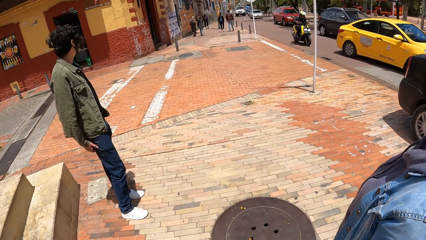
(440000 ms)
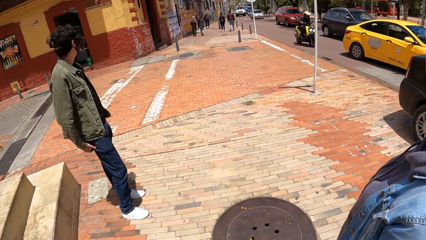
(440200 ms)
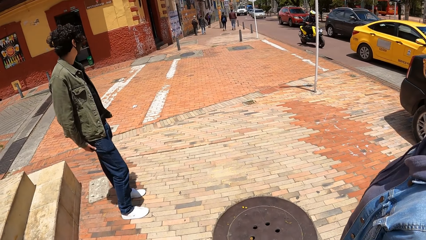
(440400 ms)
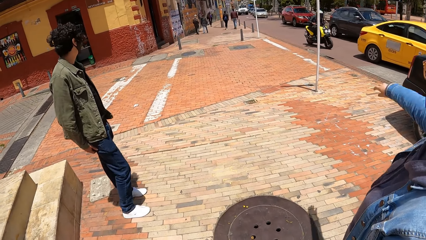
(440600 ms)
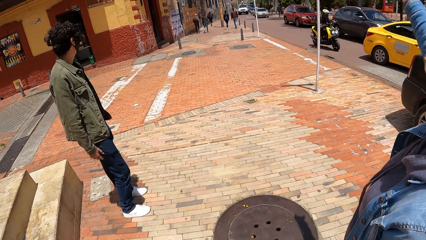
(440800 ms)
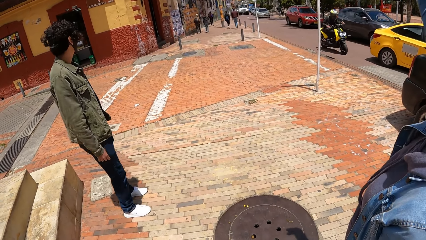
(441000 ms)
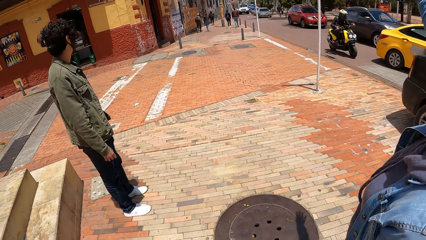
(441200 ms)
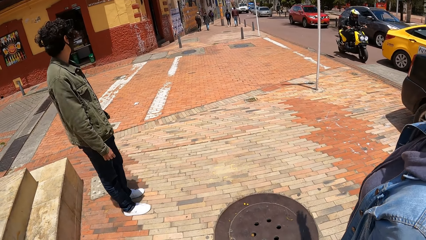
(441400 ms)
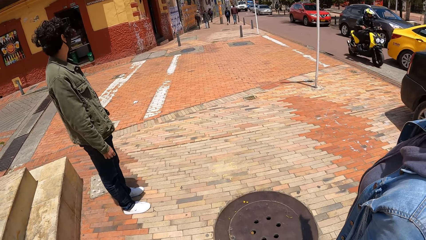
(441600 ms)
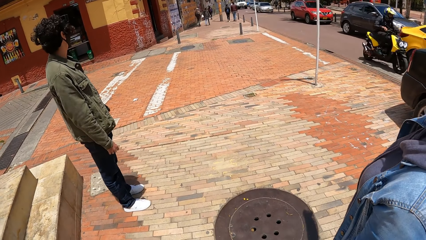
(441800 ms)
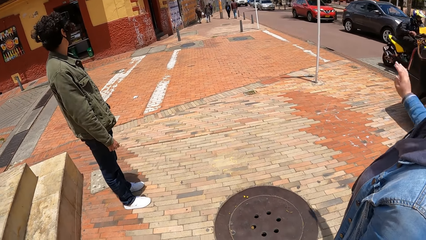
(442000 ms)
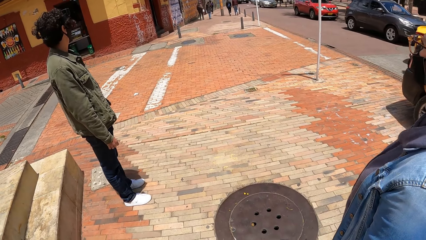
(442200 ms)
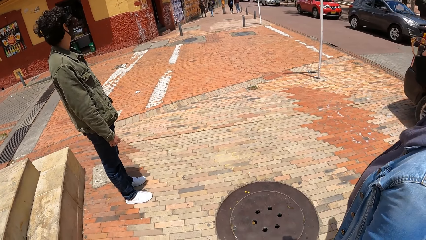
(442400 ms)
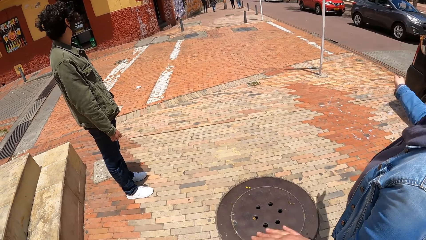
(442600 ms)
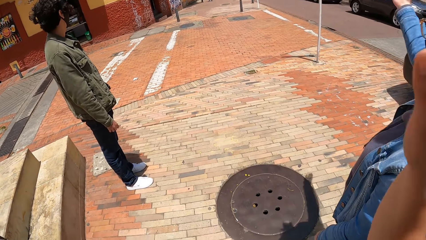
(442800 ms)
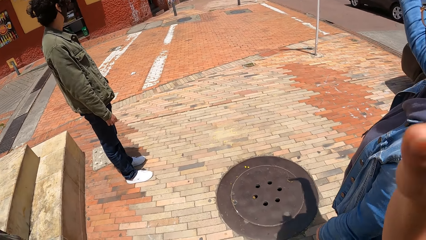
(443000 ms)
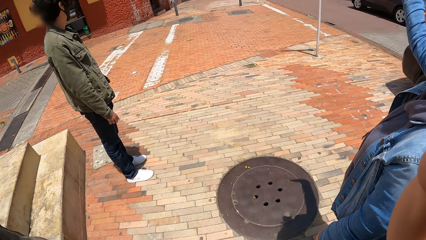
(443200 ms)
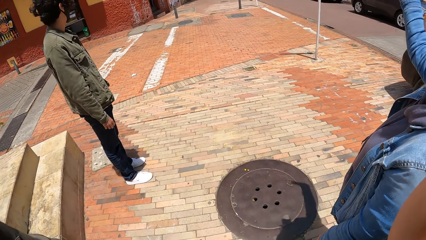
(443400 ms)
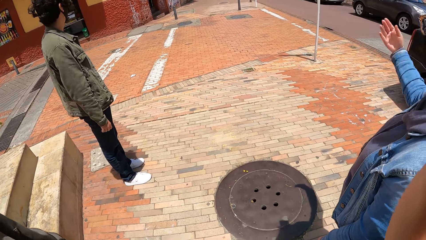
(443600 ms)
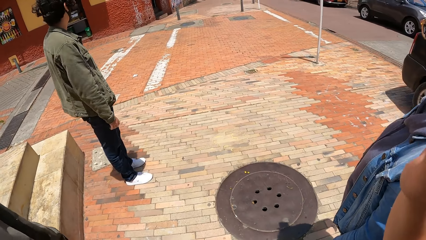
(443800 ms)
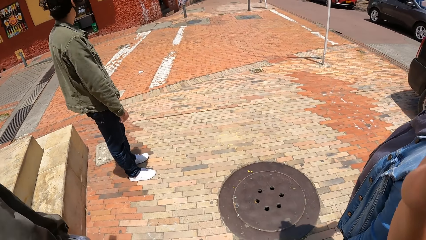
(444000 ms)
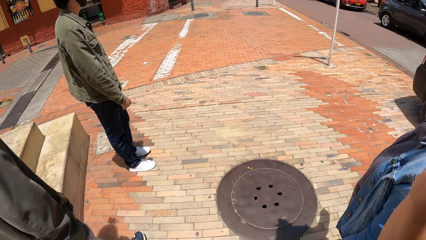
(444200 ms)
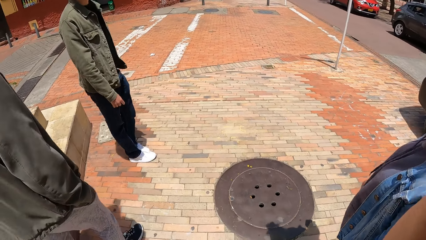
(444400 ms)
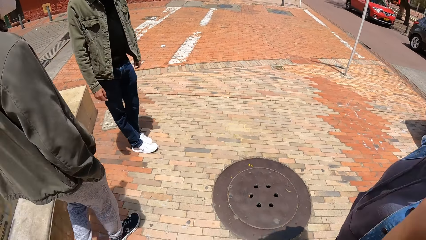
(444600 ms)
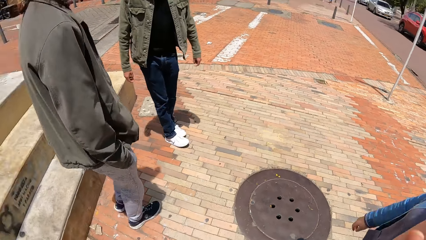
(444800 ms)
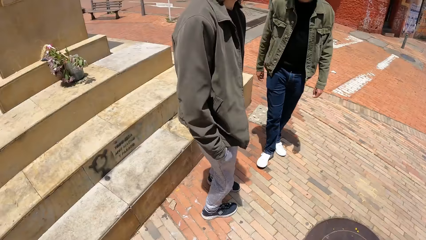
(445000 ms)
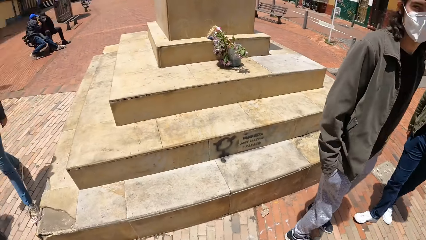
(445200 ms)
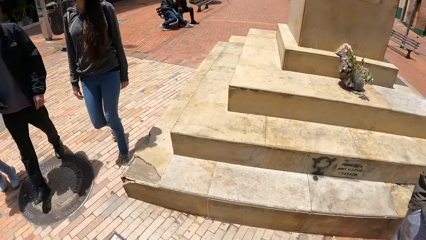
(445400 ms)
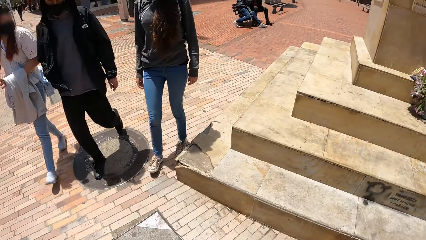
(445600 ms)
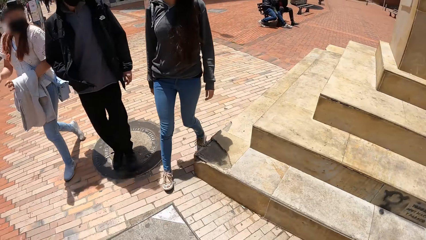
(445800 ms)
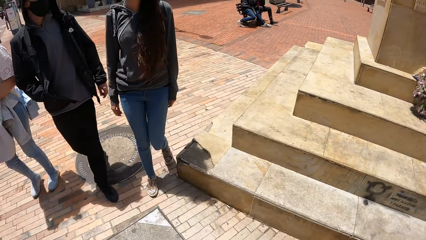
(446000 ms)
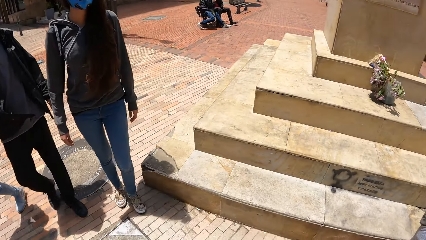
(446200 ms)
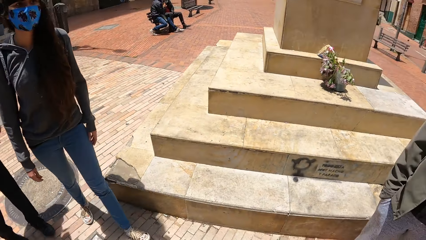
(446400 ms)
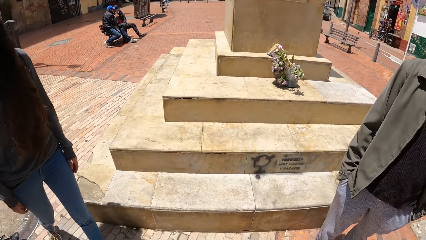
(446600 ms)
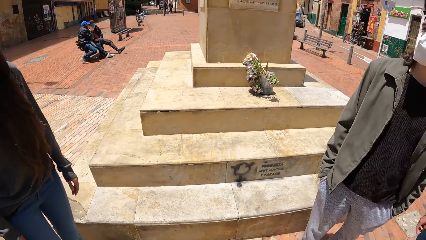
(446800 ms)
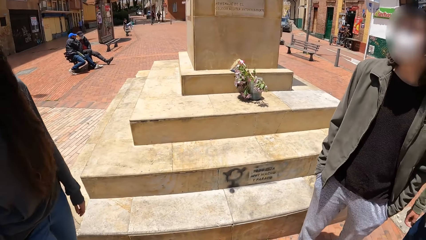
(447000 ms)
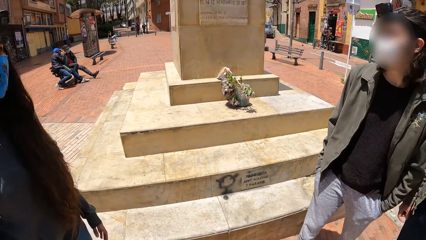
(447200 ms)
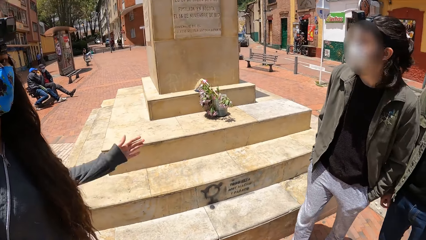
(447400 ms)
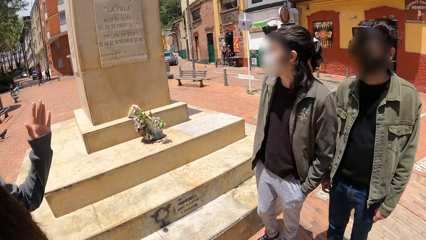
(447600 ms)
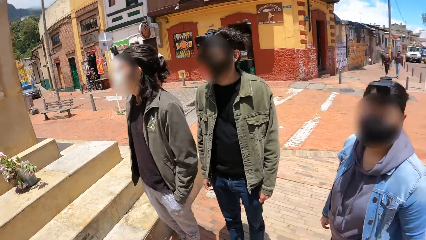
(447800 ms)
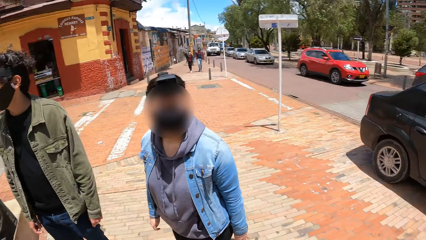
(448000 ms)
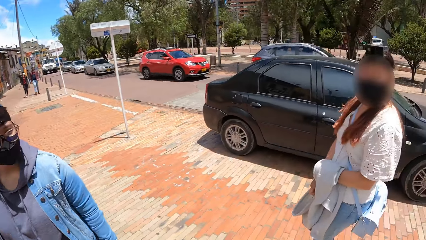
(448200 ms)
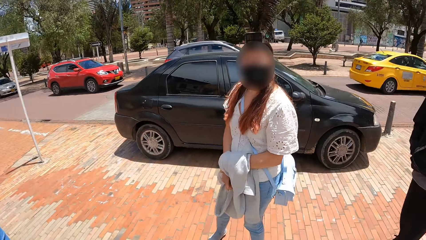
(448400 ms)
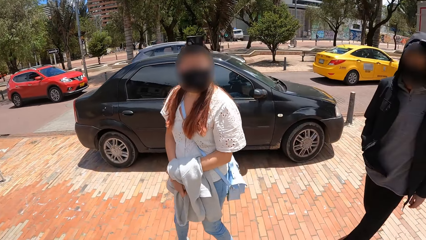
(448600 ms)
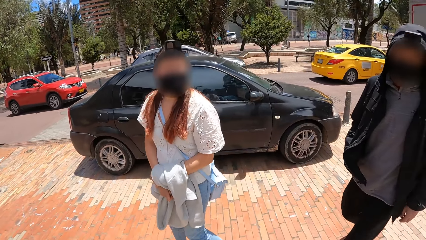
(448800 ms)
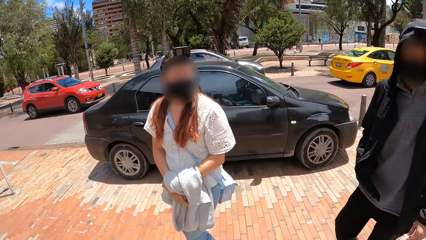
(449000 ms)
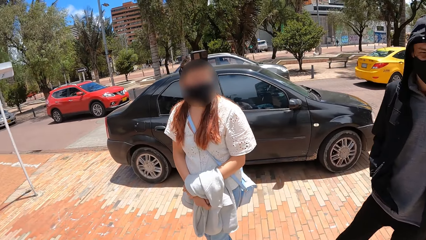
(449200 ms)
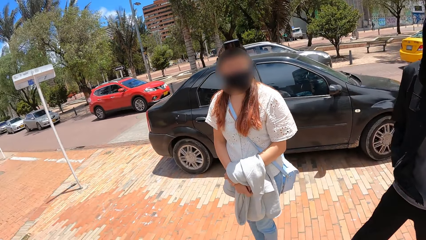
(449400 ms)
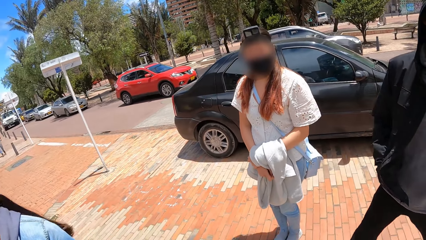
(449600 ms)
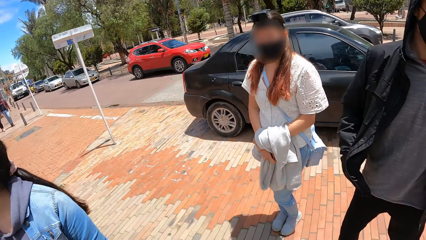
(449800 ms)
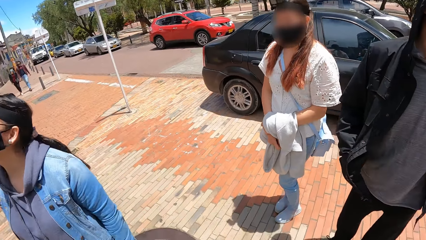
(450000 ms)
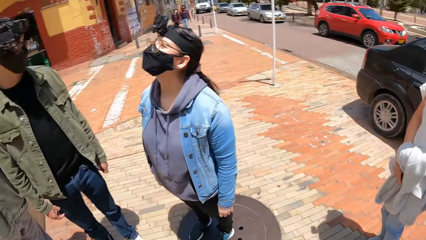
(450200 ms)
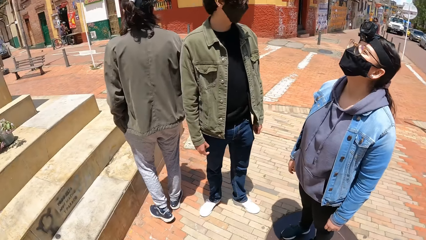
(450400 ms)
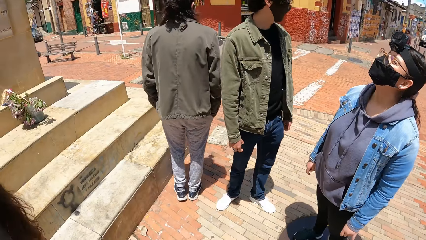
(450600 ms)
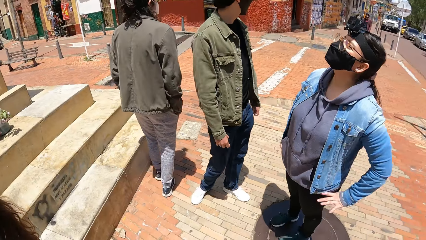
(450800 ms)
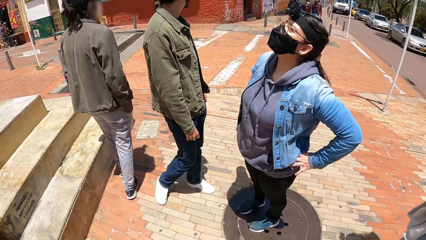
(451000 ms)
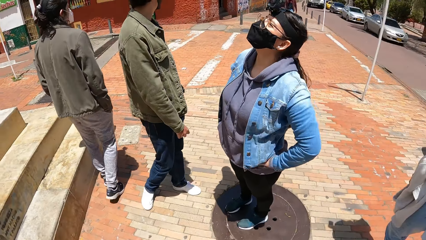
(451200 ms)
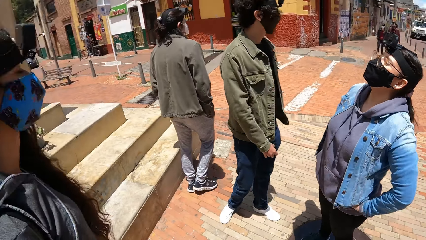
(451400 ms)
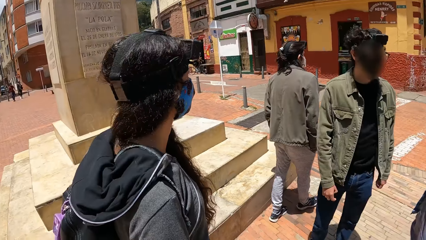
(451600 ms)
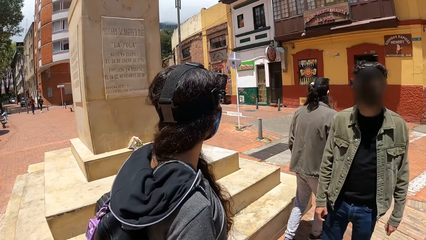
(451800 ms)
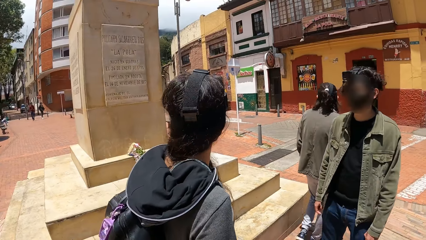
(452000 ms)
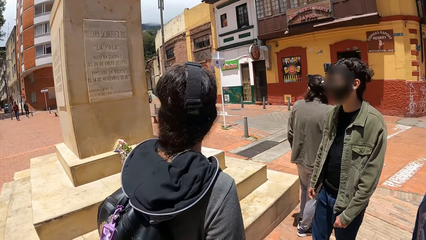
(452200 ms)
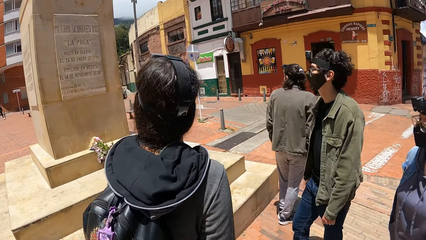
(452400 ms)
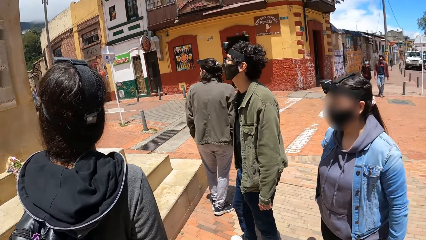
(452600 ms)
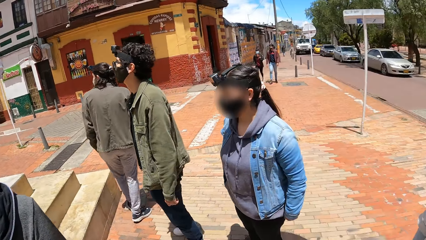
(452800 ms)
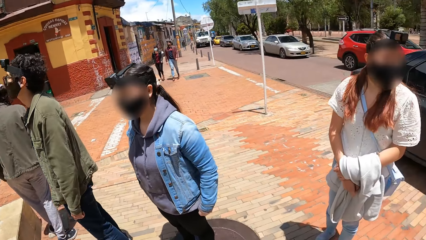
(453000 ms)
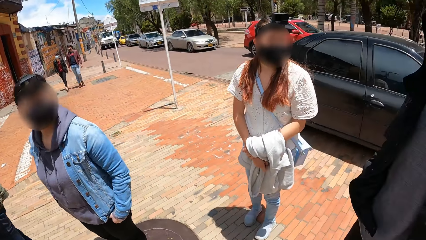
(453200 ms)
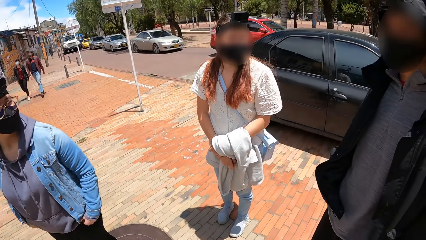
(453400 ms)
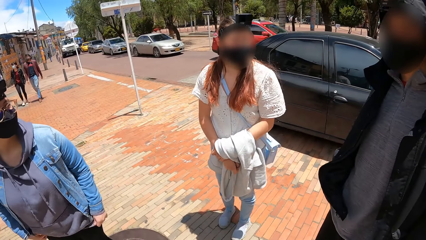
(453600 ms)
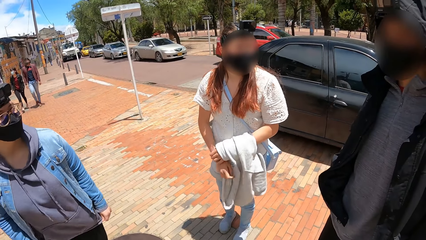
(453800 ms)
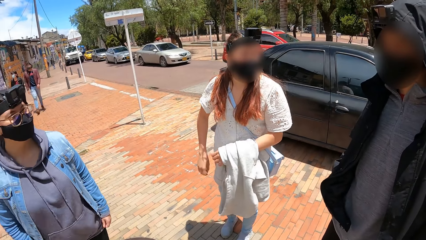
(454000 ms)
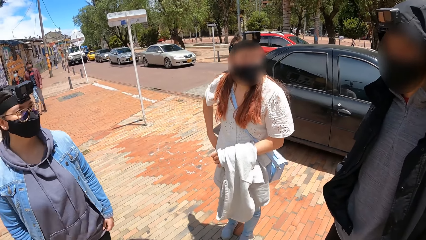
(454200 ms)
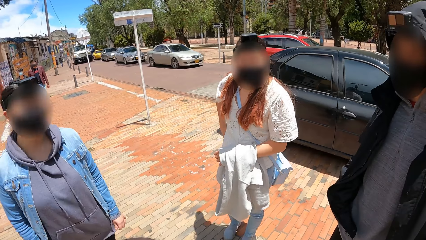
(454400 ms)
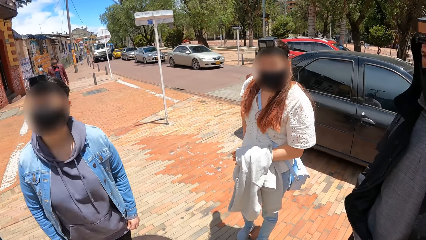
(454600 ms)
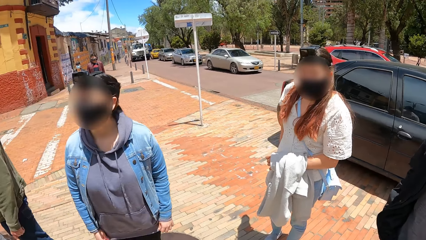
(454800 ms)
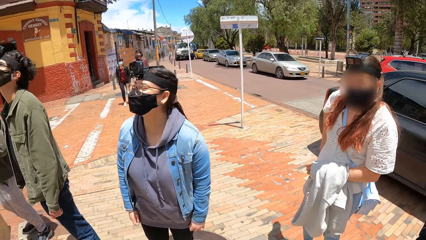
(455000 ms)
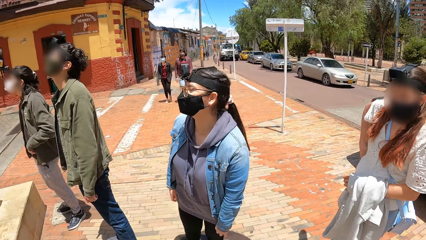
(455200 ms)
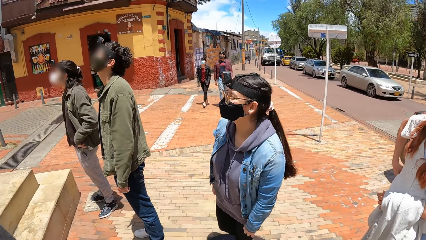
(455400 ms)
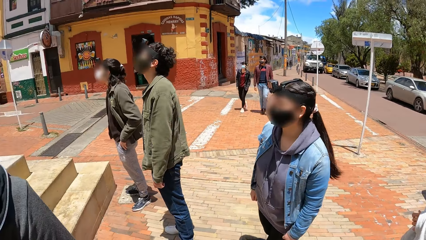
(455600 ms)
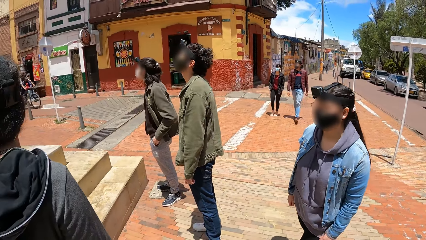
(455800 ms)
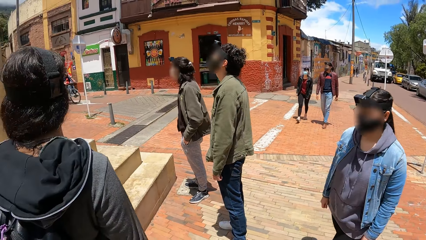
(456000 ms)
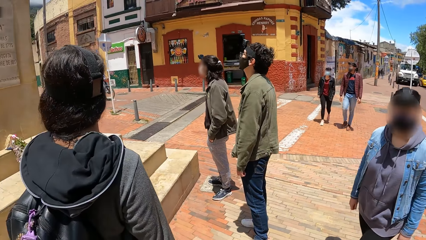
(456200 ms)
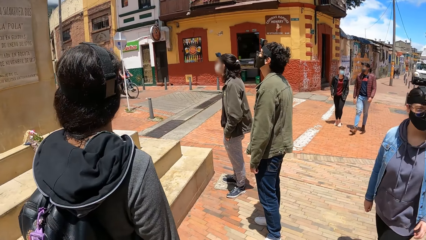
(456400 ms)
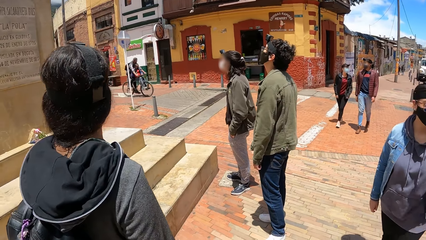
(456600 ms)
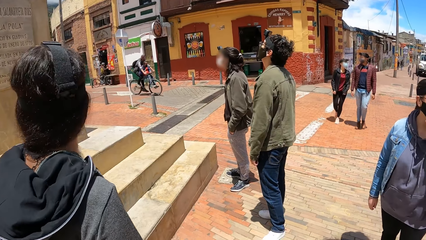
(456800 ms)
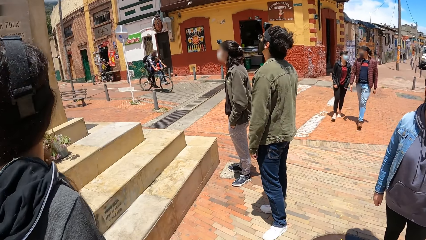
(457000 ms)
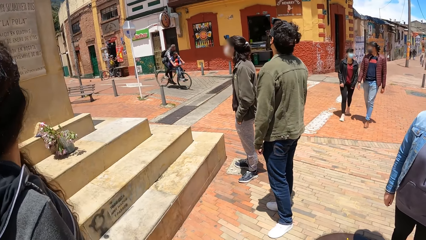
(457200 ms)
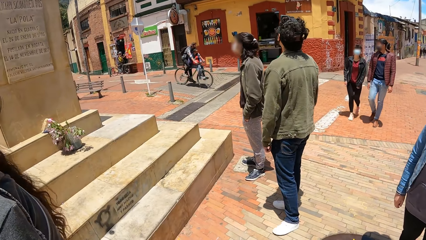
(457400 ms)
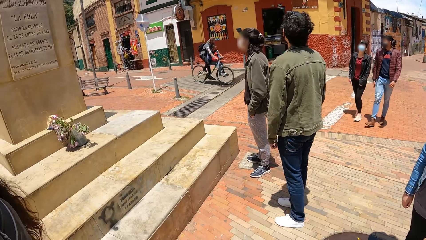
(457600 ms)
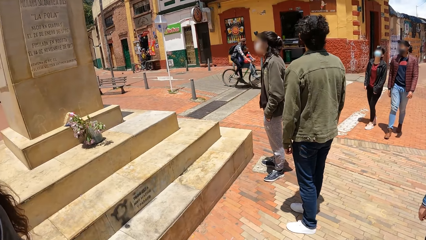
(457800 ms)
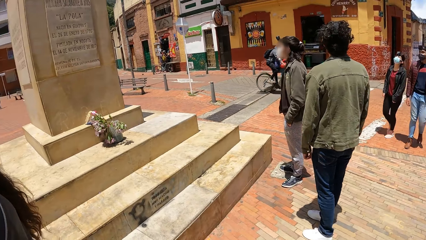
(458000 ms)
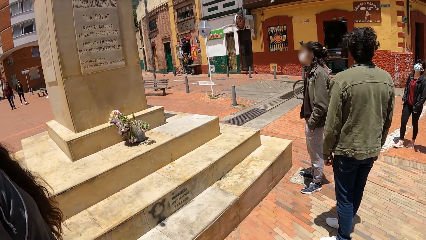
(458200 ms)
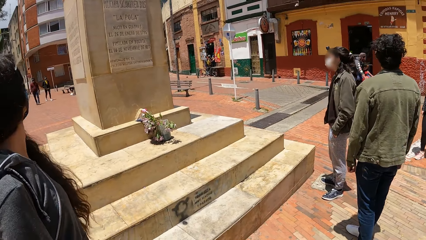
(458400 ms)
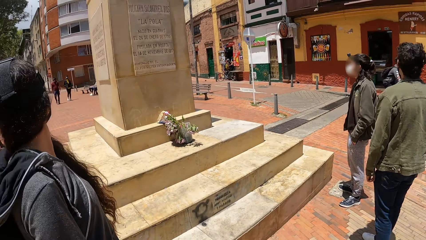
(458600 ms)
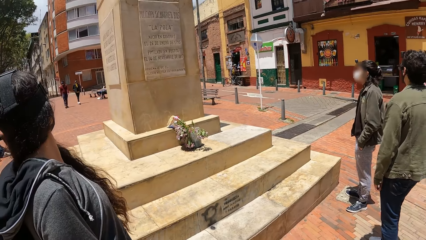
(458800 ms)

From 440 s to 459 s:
A woman raises her right hand and lowers her right hand. The camera wearer raises his right hand. The woman raises her right hand and lowers her right hand. The camera wearer looks around. He interacts with a group of people. The woman interacts with the group of people.
